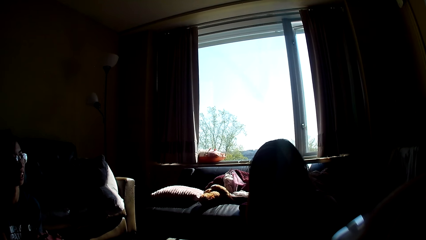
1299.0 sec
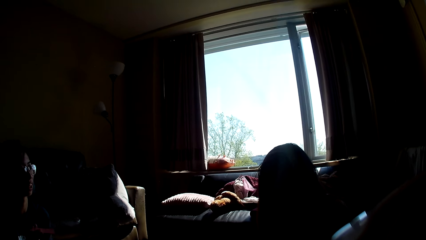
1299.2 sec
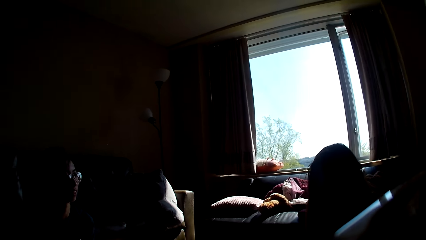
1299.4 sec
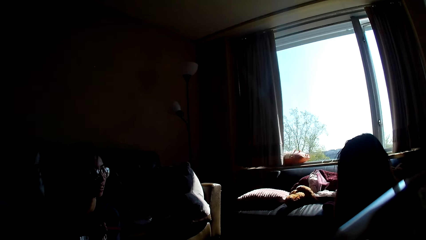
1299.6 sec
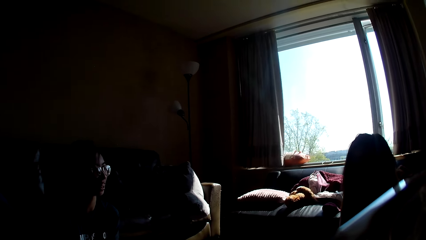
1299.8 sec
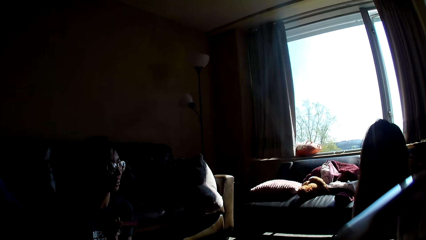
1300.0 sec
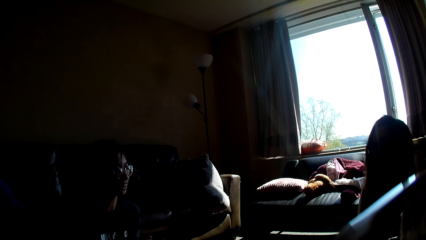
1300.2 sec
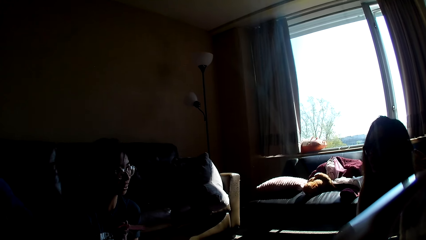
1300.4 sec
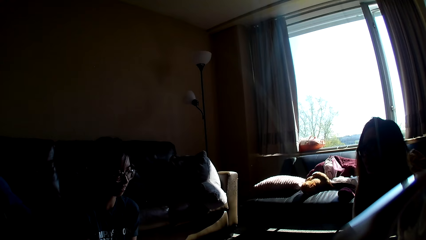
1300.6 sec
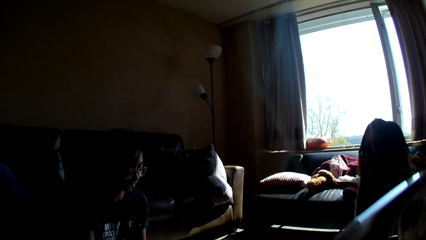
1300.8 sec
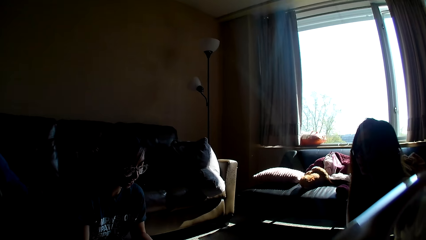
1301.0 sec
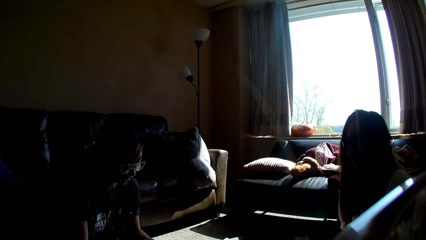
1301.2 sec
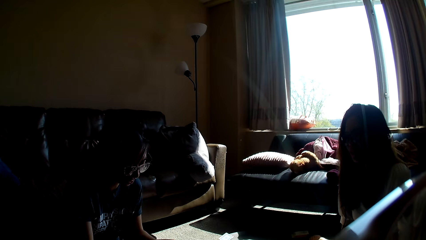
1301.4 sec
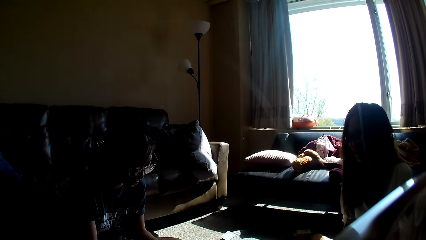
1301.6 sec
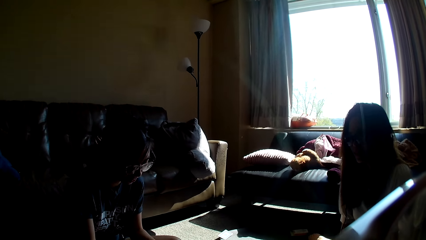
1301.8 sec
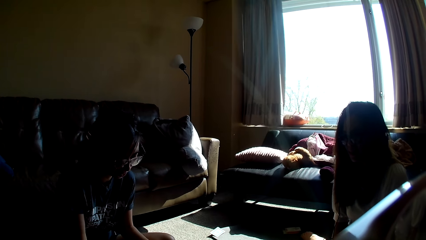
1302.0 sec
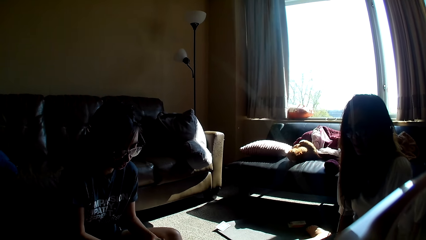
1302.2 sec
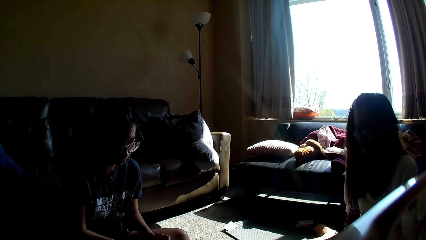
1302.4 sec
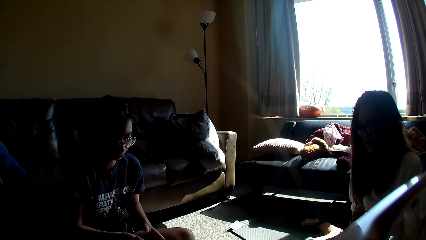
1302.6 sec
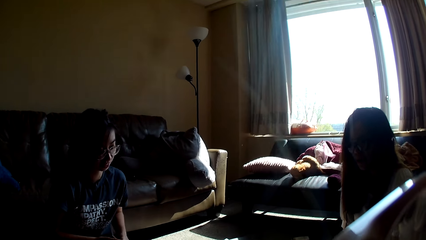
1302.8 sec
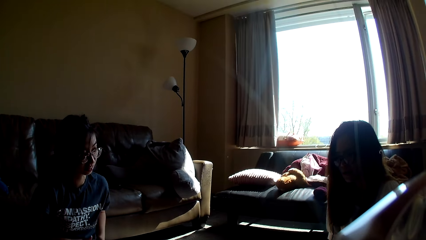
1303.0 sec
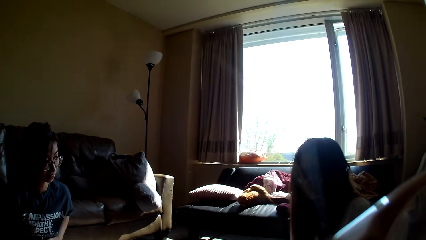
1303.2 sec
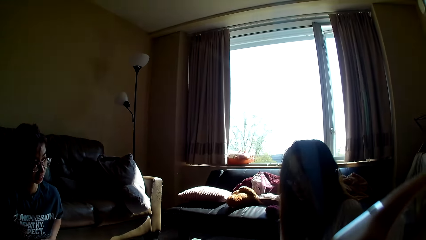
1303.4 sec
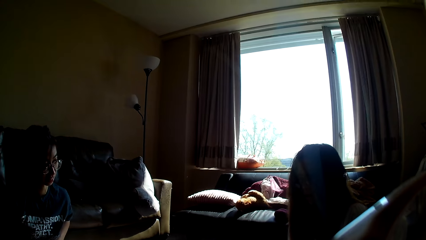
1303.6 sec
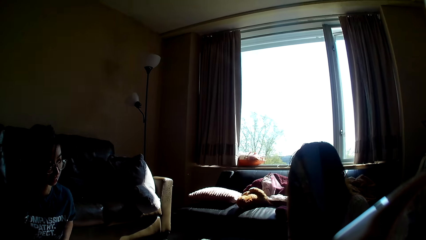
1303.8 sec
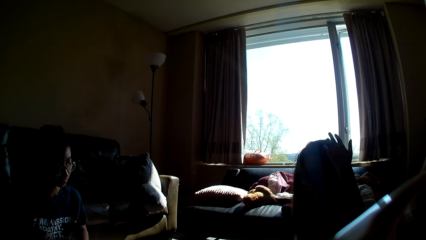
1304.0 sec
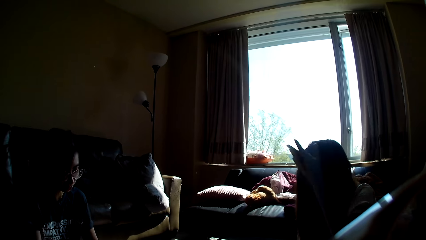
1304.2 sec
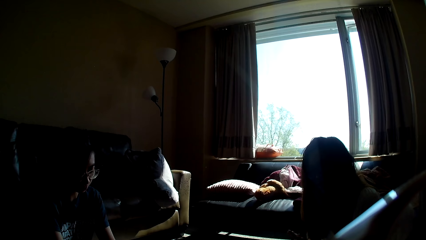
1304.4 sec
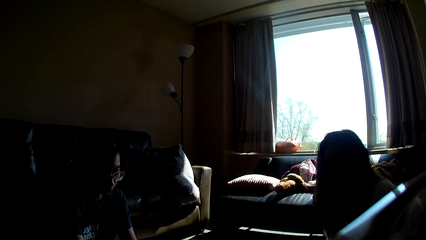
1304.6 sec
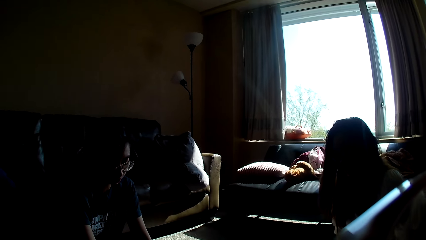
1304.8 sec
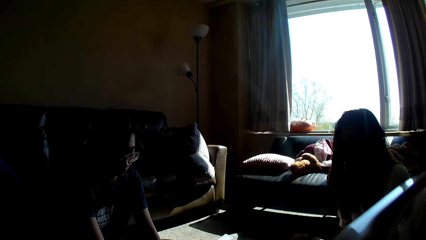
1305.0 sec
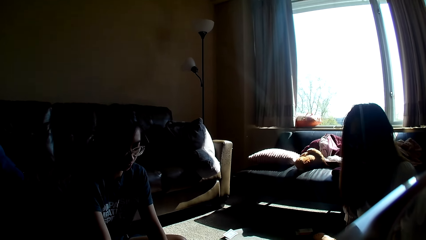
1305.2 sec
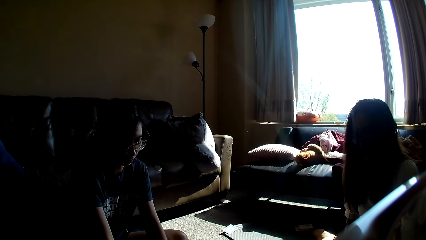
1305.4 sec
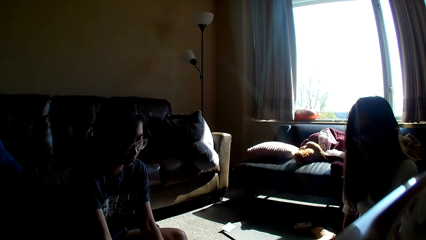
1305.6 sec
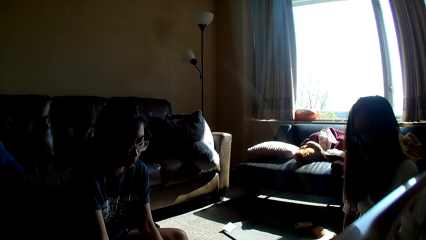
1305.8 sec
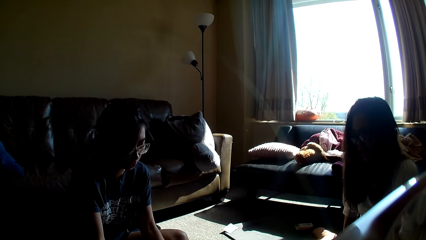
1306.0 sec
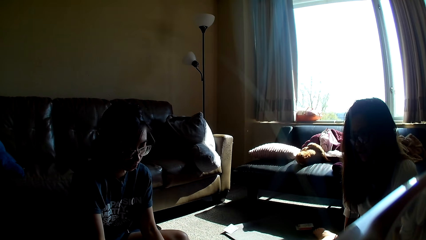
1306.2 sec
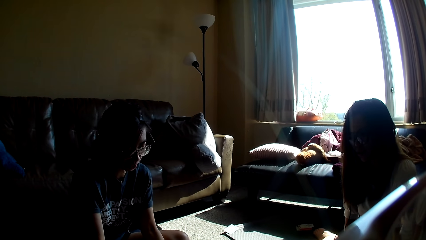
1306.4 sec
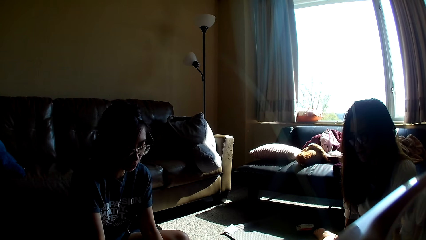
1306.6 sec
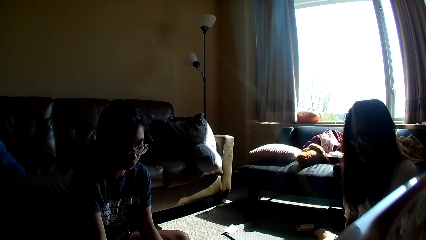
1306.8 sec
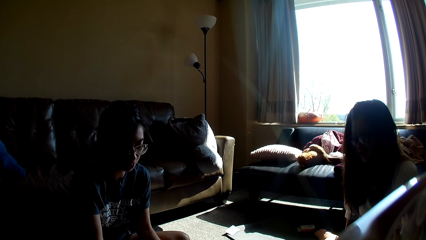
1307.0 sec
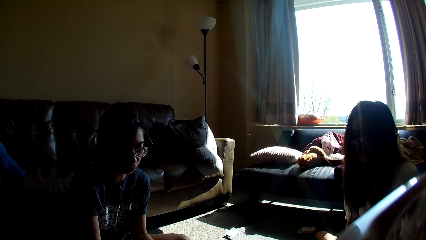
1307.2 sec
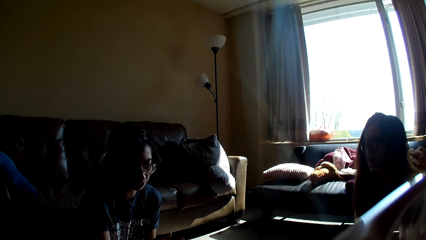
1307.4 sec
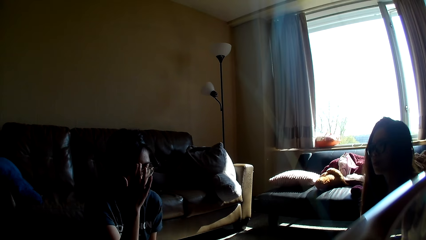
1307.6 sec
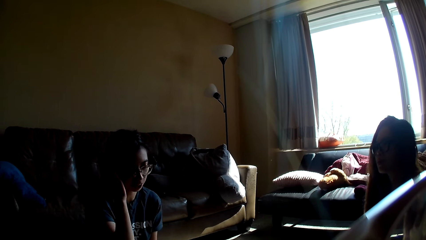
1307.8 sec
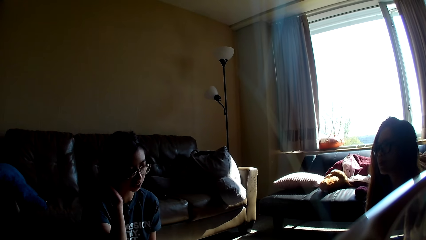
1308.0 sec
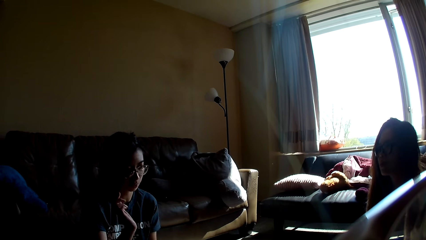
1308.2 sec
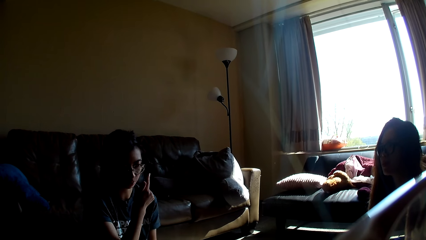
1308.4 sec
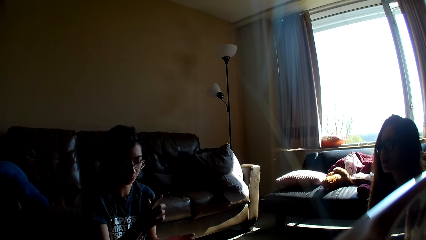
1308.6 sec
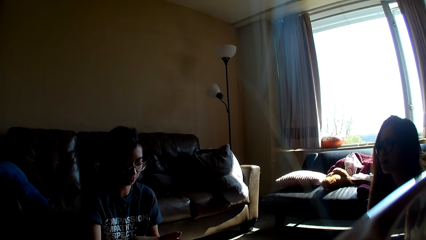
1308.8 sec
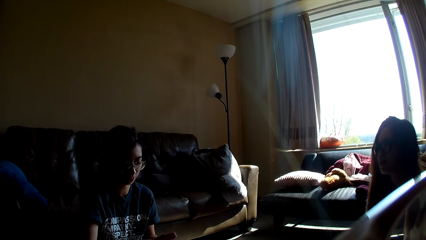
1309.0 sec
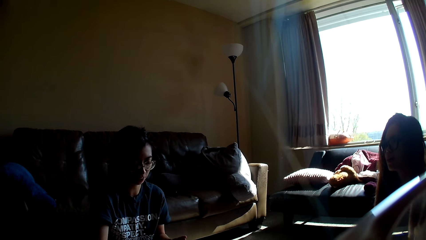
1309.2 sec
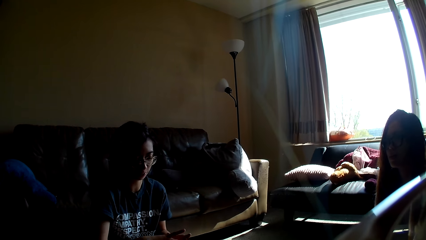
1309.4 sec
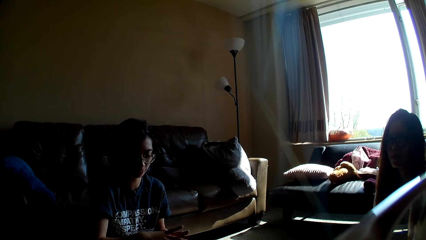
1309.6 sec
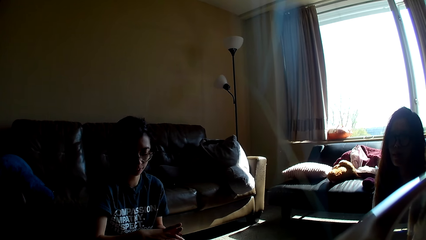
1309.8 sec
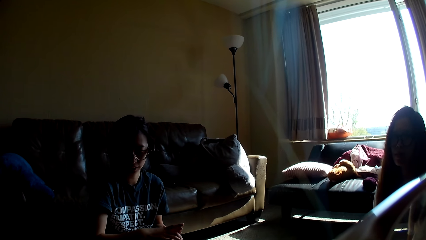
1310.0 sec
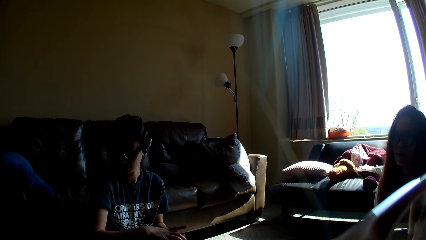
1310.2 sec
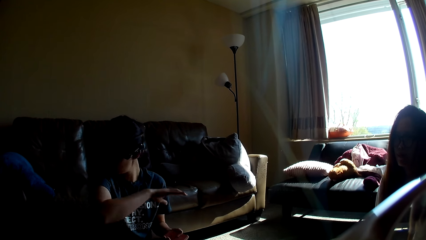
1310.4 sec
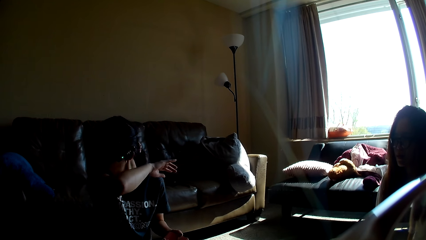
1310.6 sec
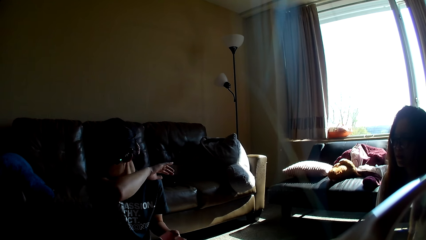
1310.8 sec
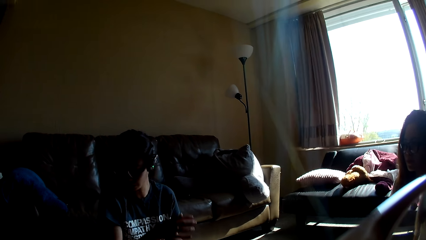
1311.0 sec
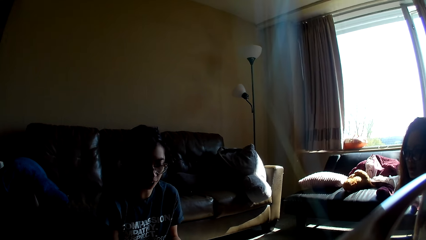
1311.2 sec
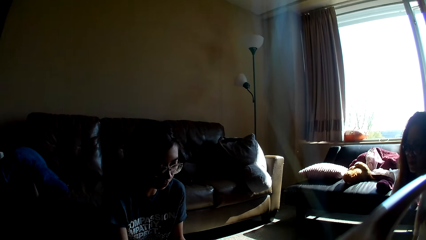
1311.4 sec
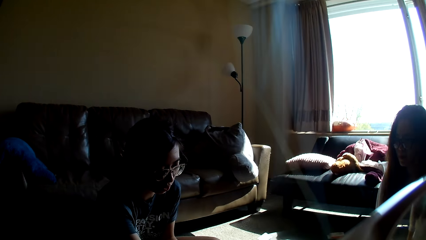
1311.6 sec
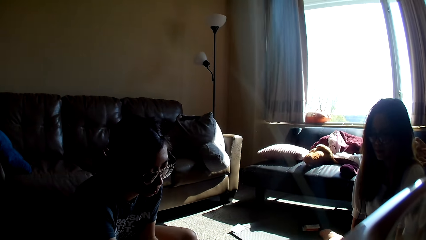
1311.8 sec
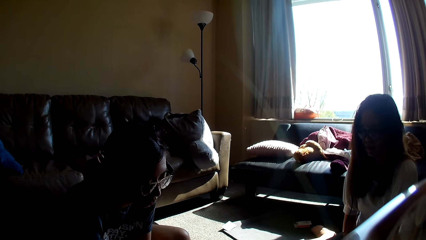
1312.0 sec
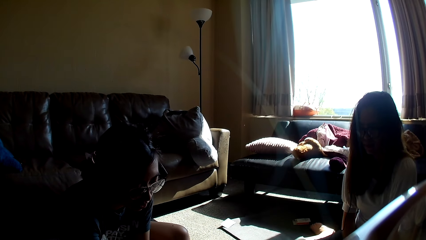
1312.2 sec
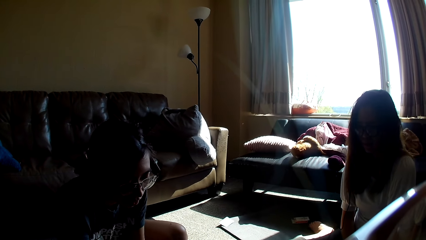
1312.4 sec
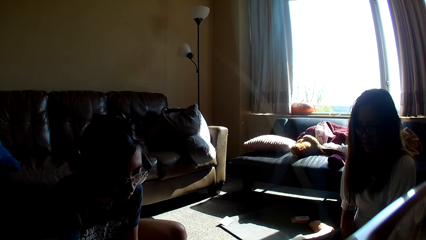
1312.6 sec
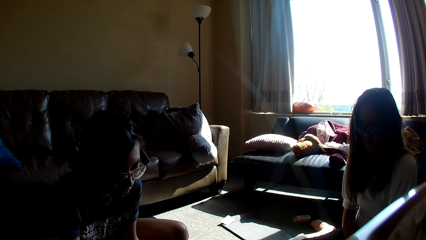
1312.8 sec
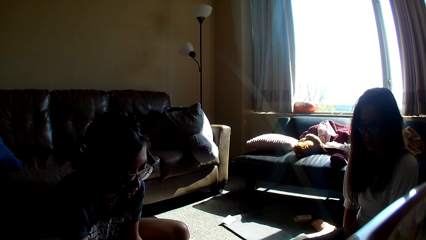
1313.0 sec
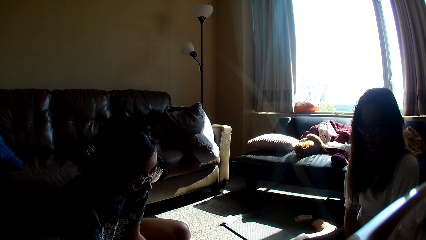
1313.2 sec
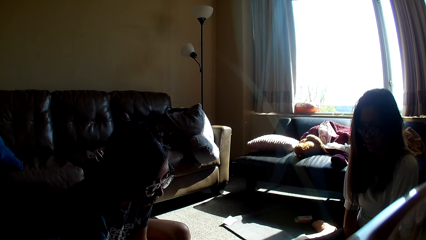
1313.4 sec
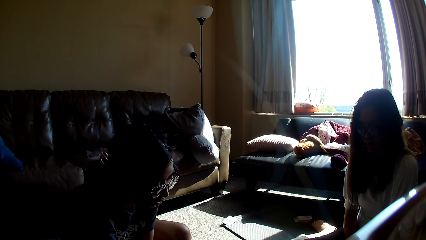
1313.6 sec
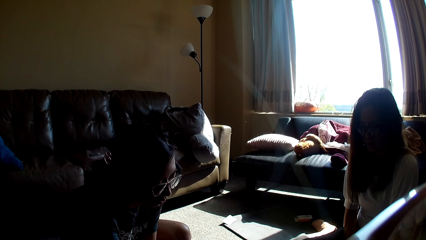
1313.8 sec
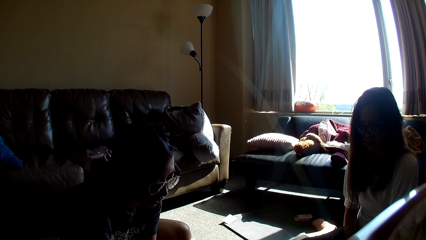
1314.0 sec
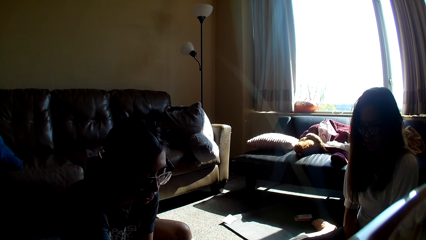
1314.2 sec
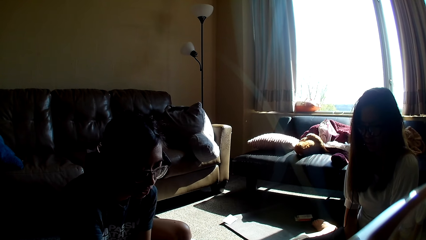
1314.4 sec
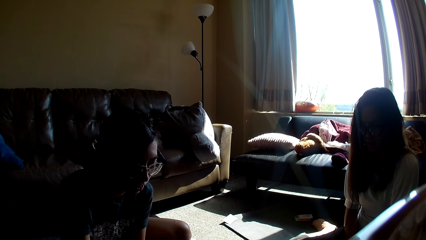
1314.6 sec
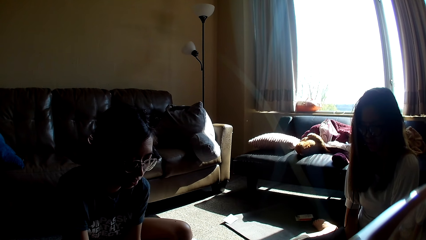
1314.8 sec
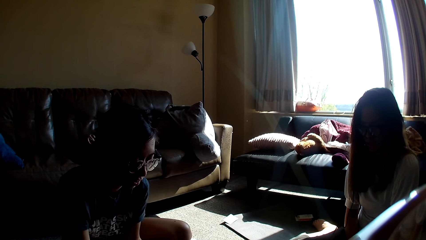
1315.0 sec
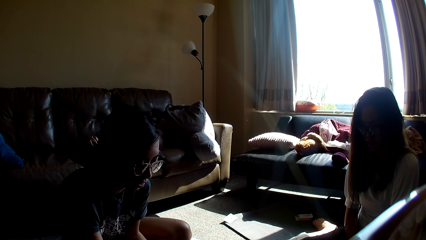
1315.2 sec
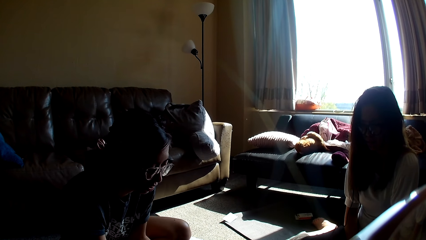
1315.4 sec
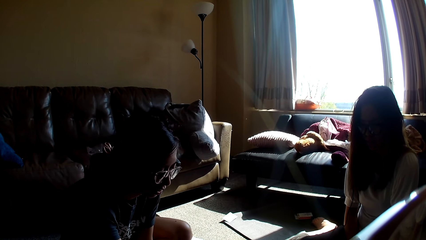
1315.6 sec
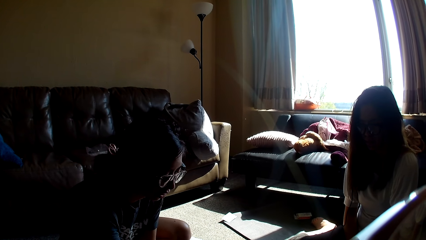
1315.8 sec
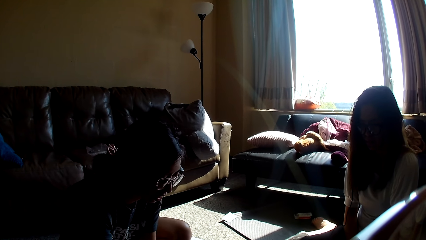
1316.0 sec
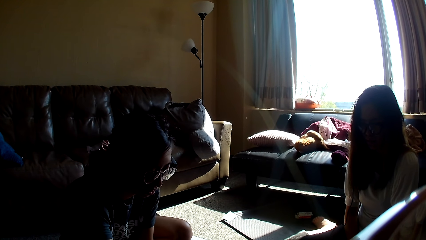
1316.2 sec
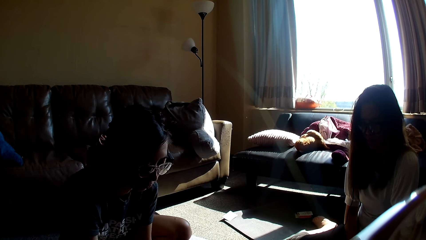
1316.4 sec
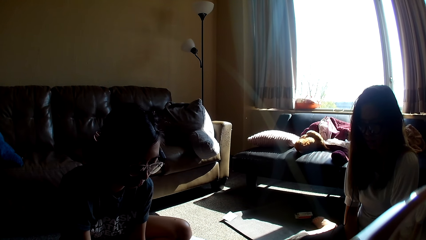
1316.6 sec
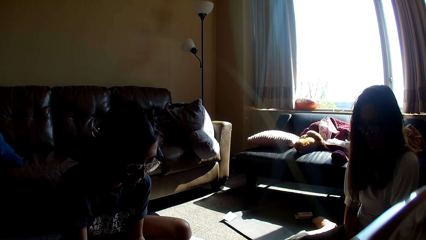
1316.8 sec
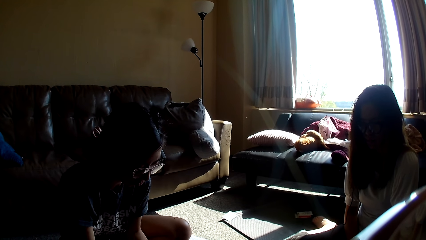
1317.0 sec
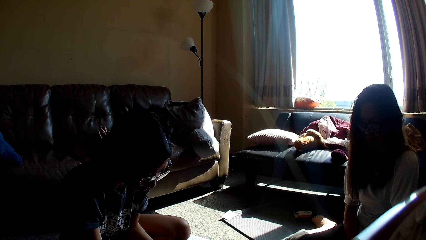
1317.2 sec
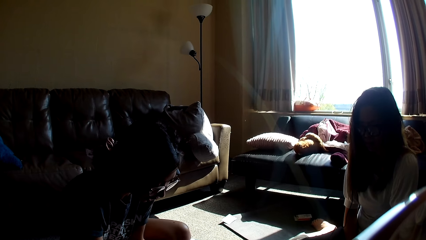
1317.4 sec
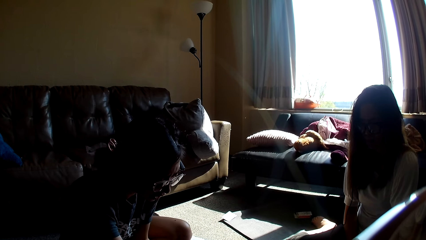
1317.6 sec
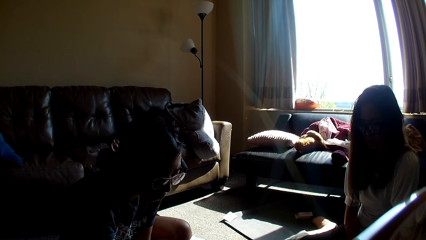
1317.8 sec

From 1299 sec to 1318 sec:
A lady moves her hands. Another lady leans forward, pushes her hair back and coughs in her elbow. A person sorts the cards. The other lady leans forward.
